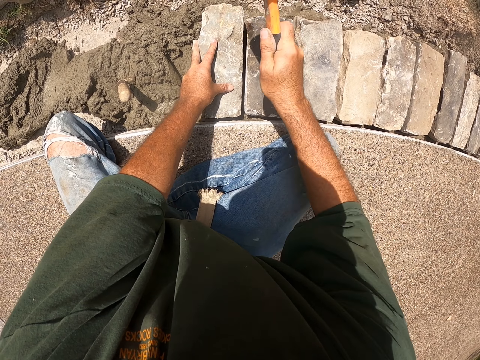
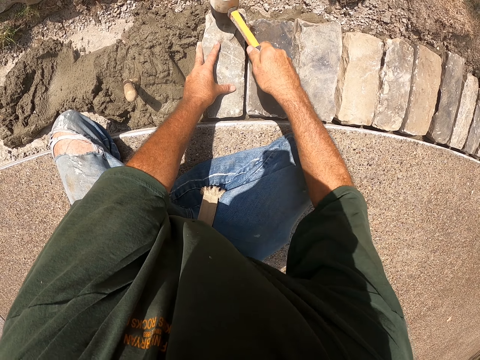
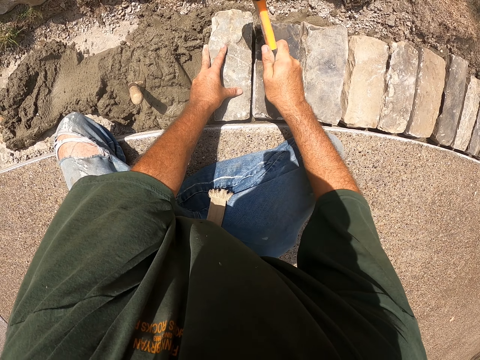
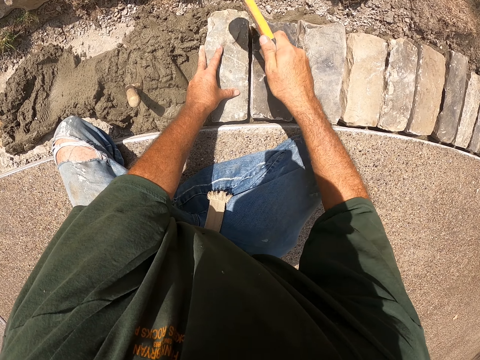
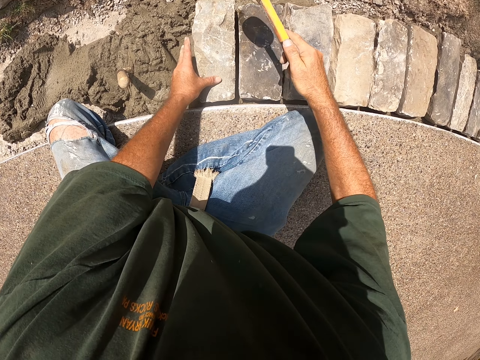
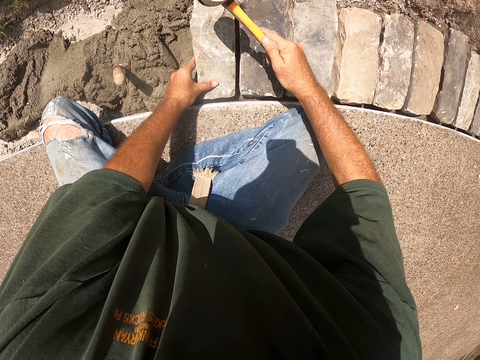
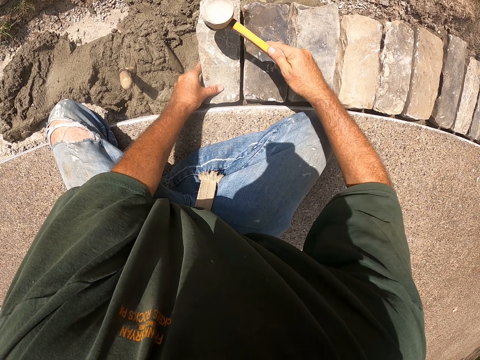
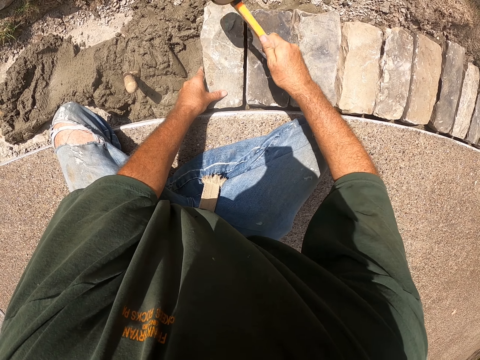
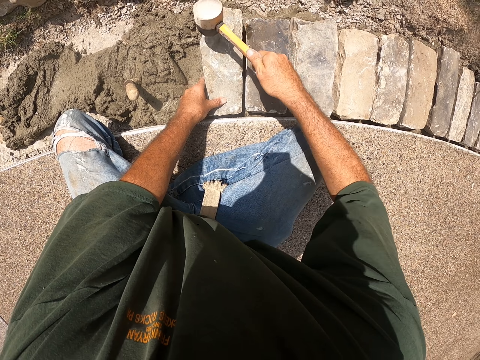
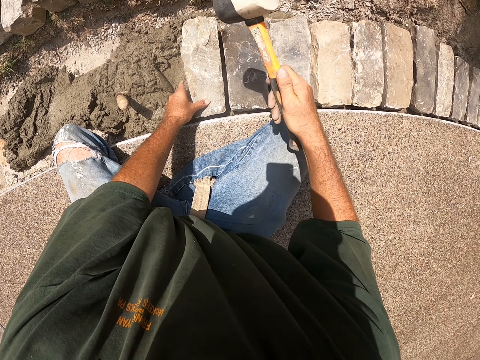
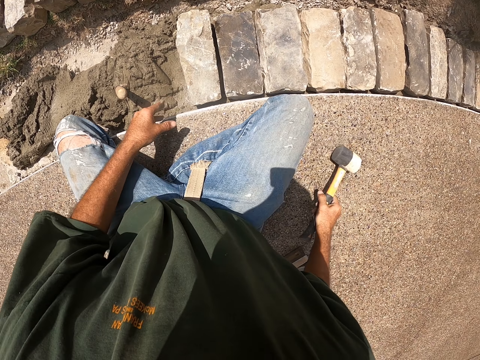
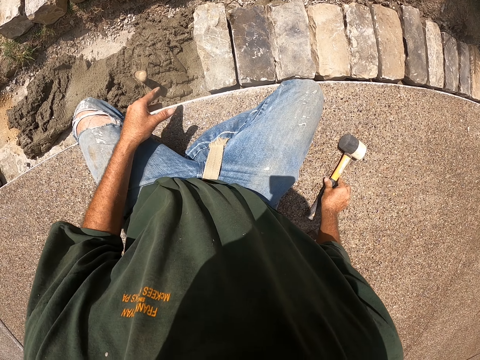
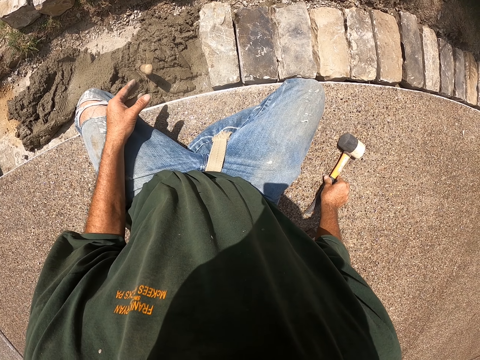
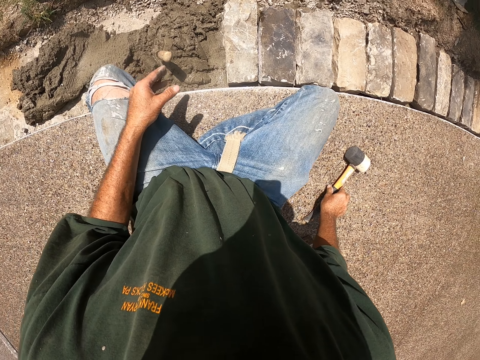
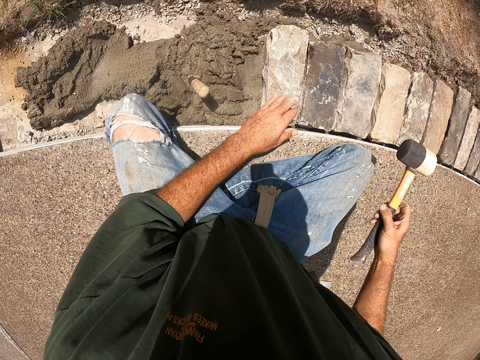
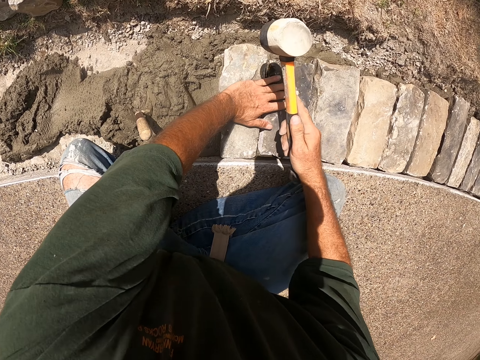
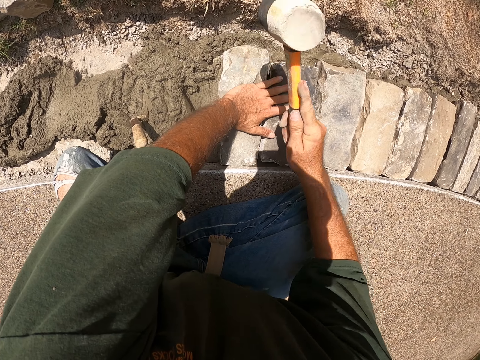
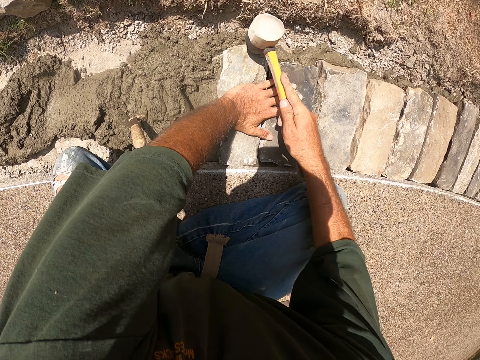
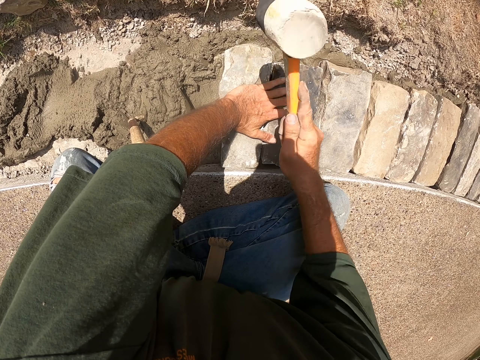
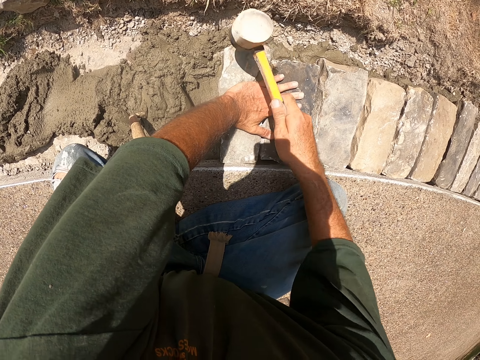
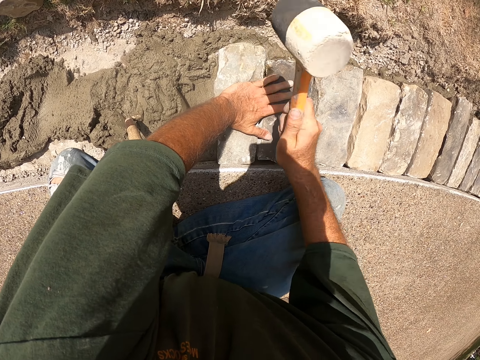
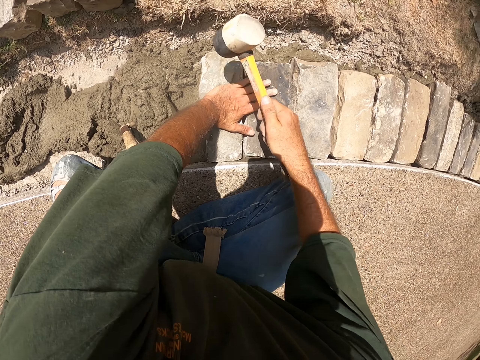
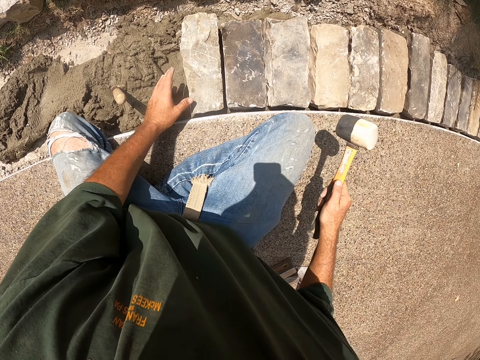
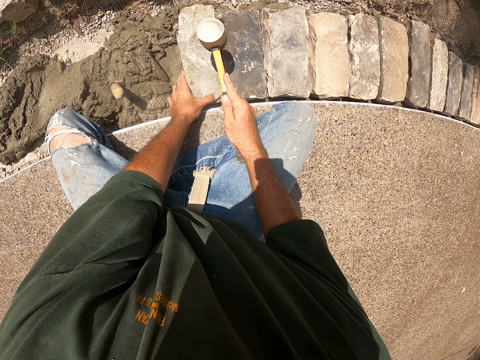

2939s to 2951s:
The camera wearer holds the sledge hammer on the floor. They stare at a brick in the foundation. They hit the brick with the hammer.

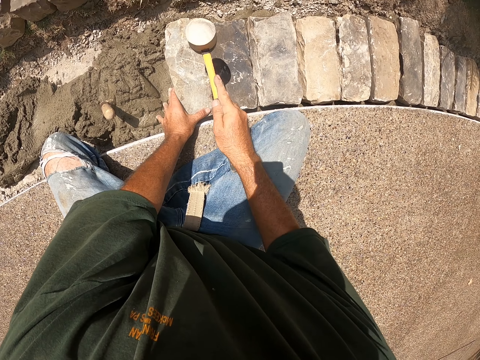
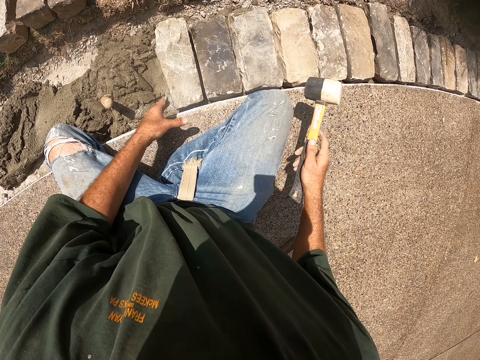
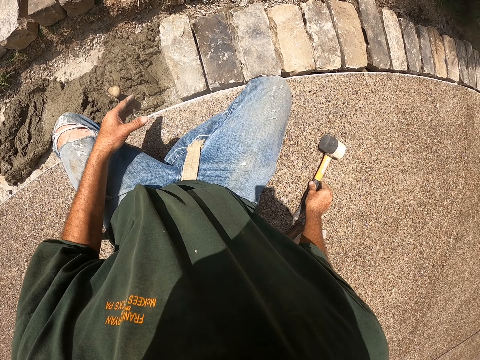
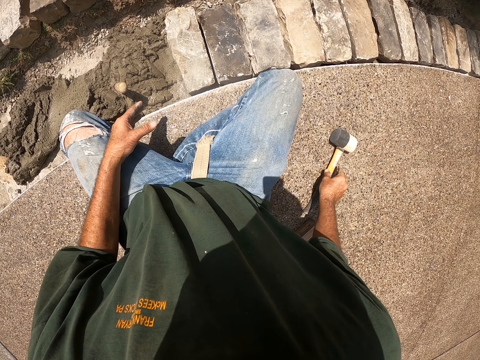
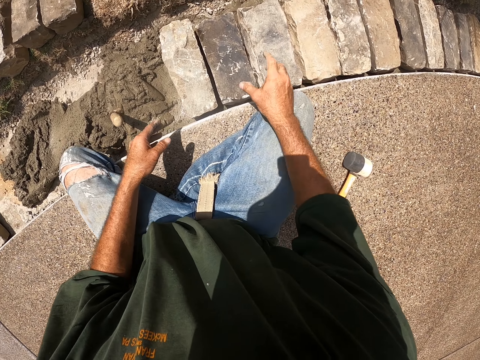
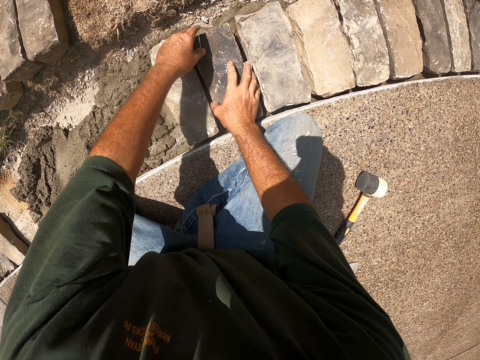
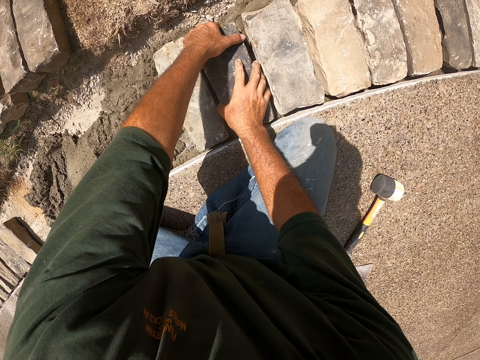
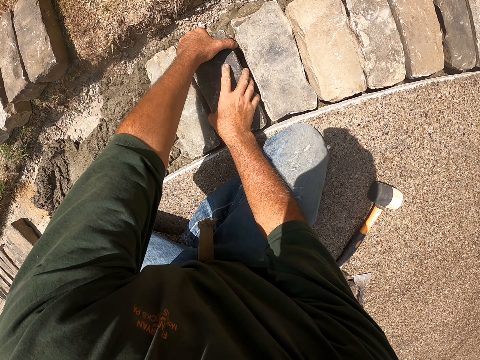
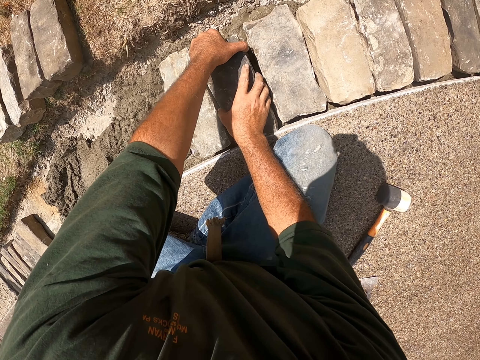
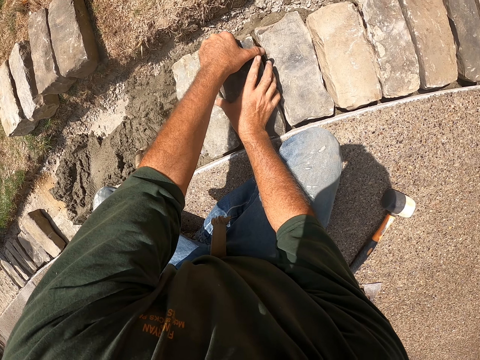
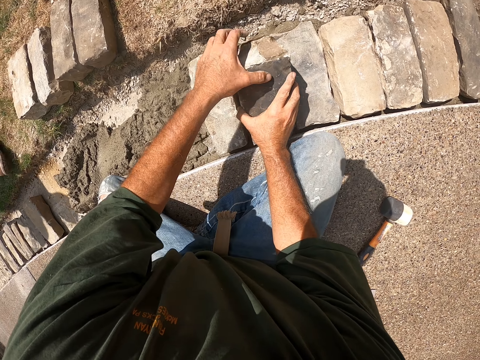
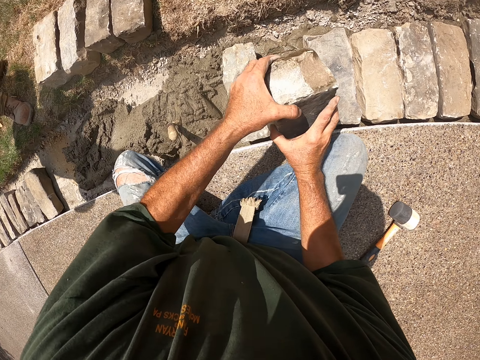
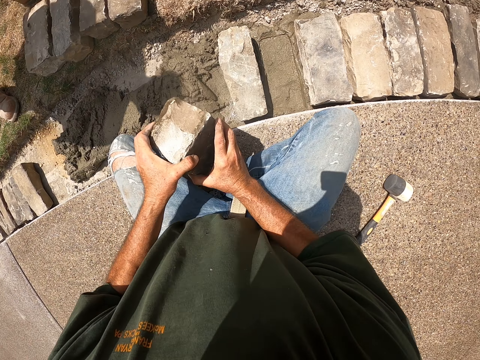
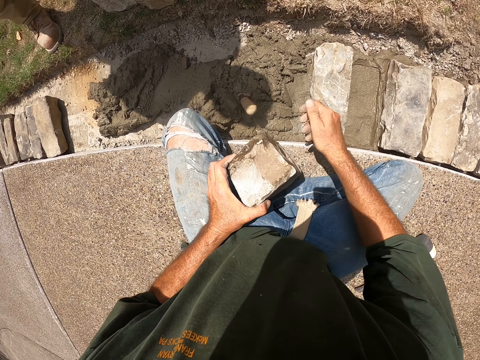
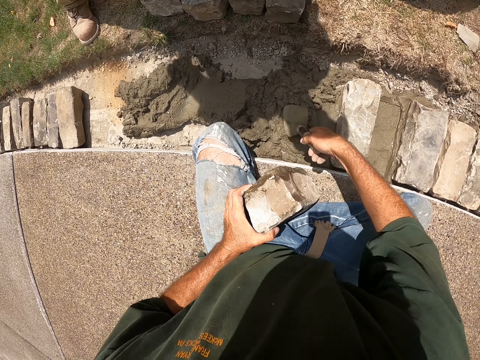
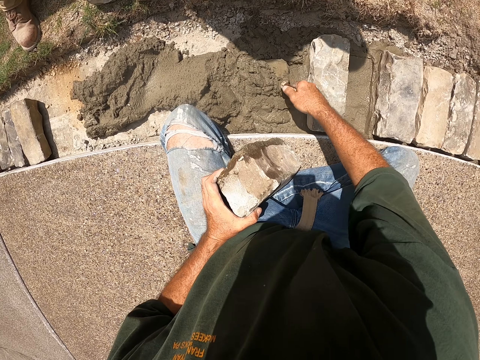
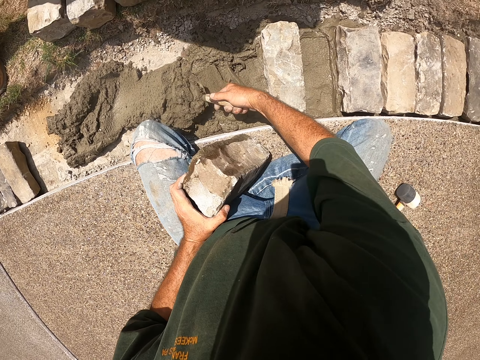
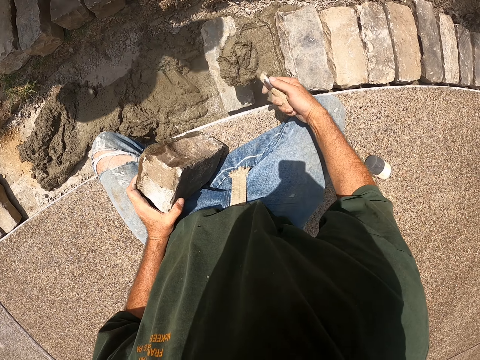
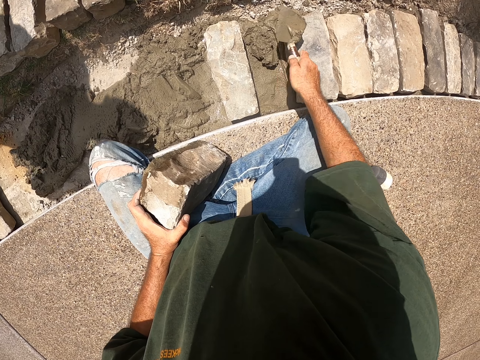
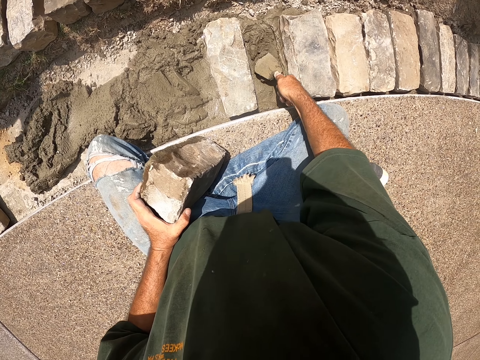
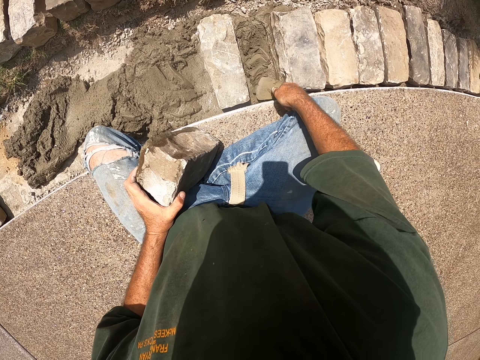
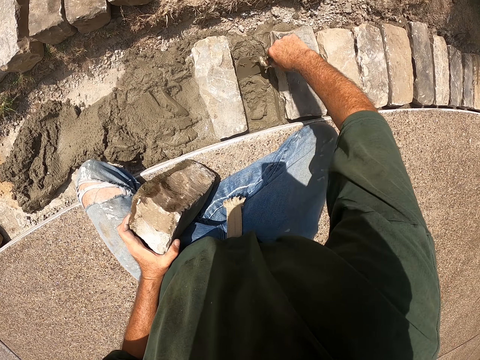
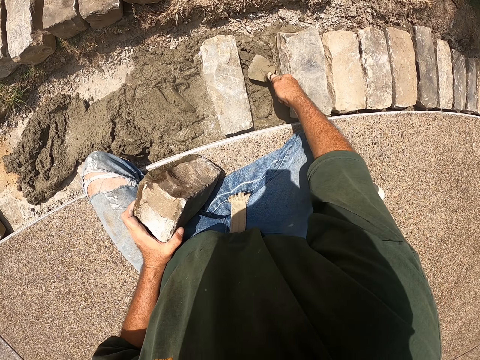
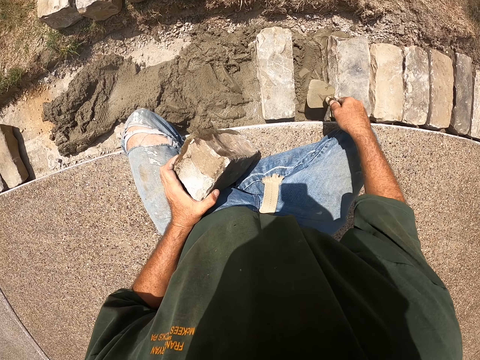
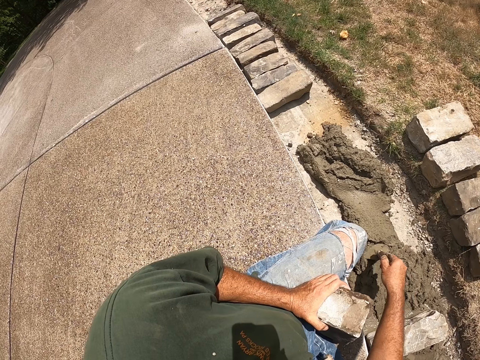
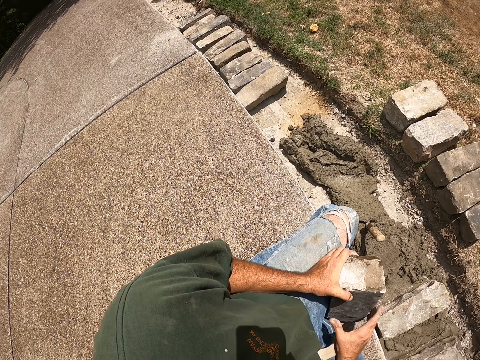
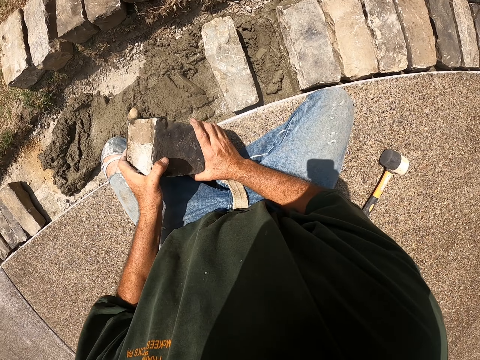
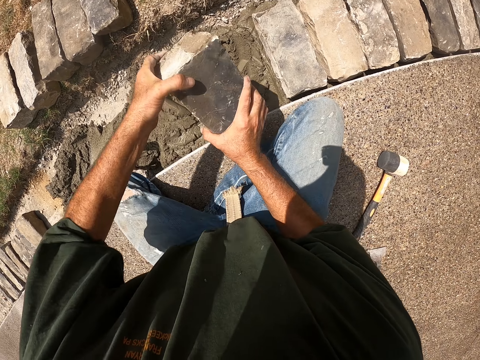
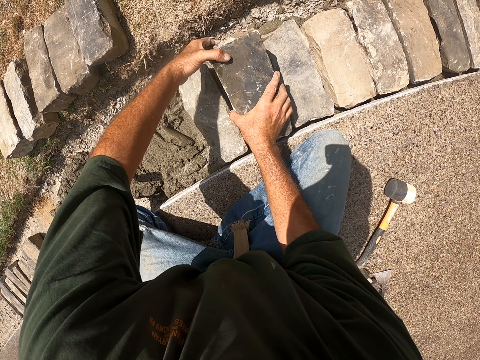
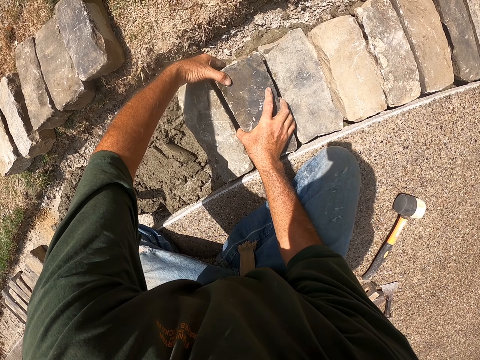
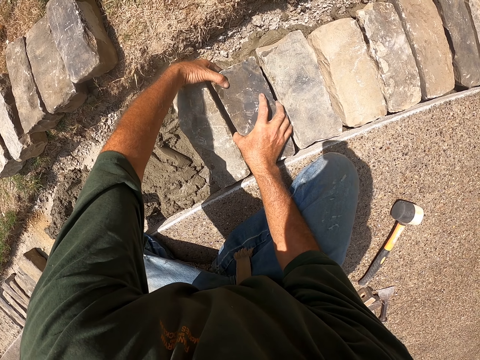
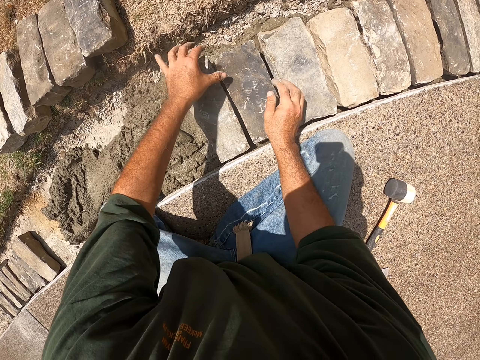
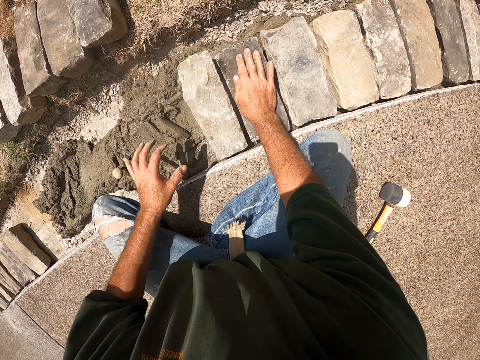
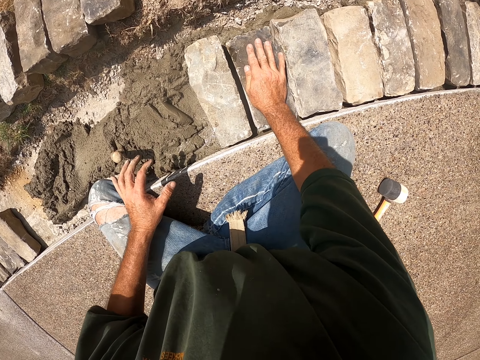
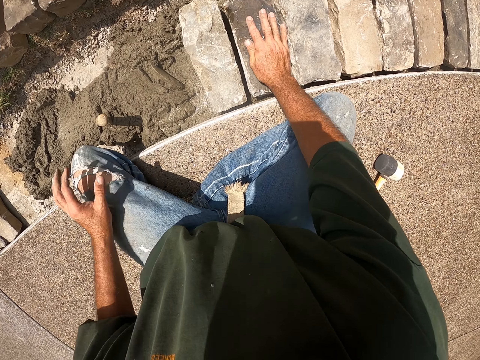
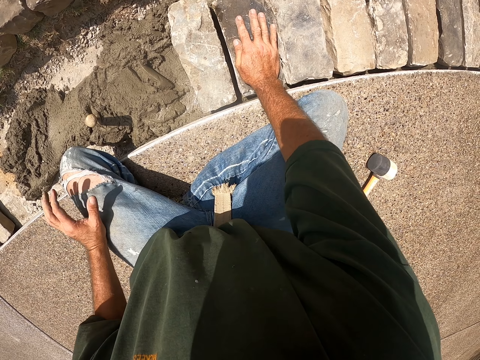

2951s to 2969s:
The camera wearer drops the hammer on the floor. He carries the brick. He lifts a brick from the foundation. A man walks along the foundation near a brick on the ground. The camera wearer scoops cement mixture in the foundation with a trowel. He spreads cement on the base of a brick in his hand. He drops the trowel in the foundation. He lays the brick. He drops the brick in the foundation. He adjusts the brick on the cement mixture in the foundation.
